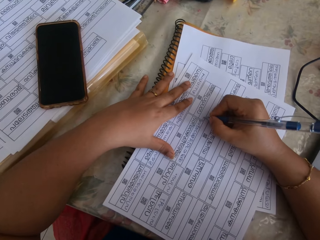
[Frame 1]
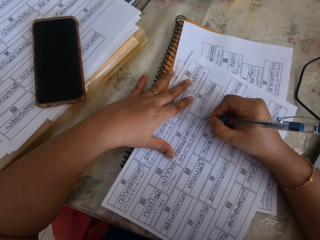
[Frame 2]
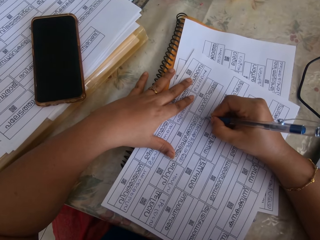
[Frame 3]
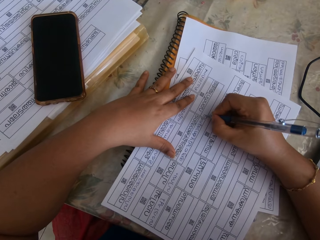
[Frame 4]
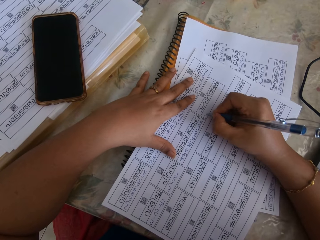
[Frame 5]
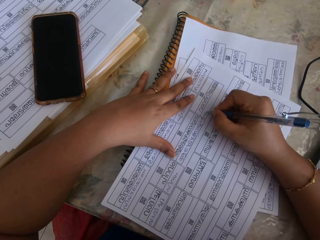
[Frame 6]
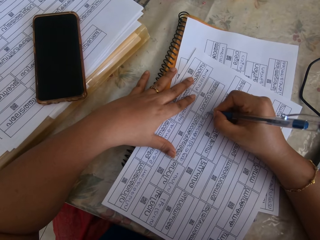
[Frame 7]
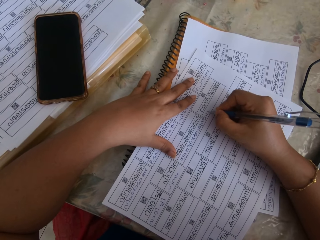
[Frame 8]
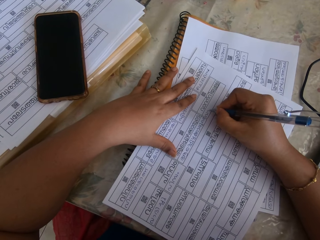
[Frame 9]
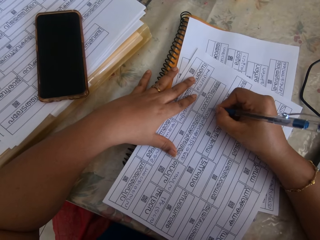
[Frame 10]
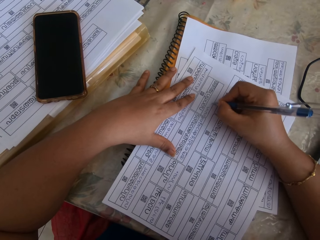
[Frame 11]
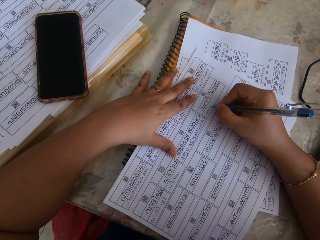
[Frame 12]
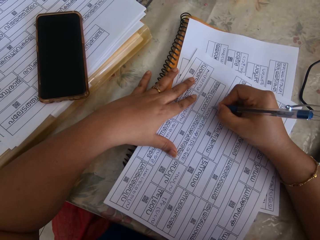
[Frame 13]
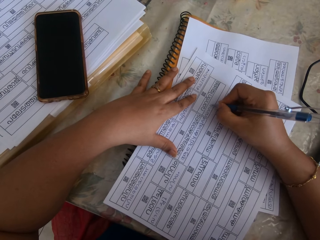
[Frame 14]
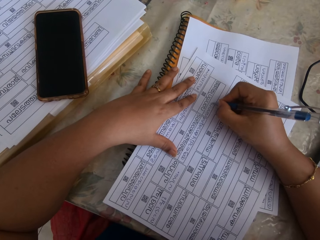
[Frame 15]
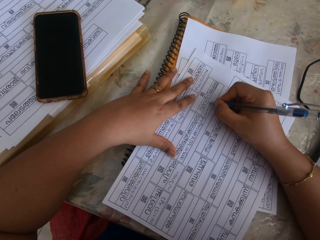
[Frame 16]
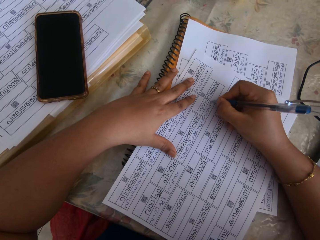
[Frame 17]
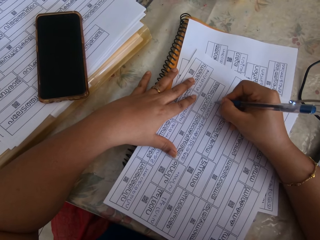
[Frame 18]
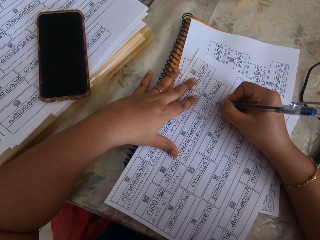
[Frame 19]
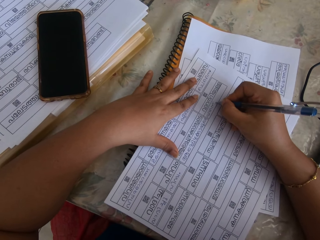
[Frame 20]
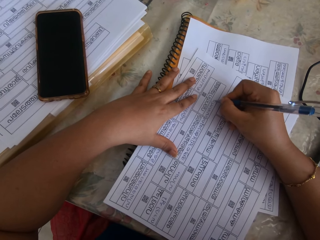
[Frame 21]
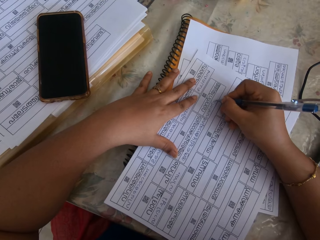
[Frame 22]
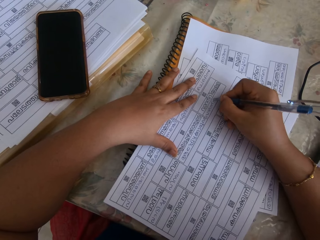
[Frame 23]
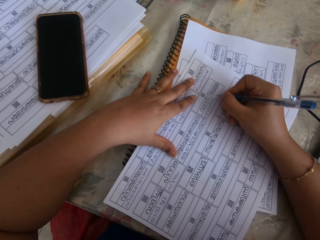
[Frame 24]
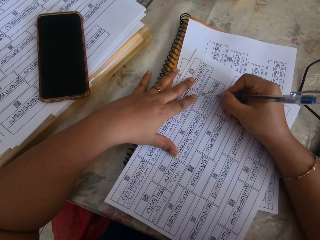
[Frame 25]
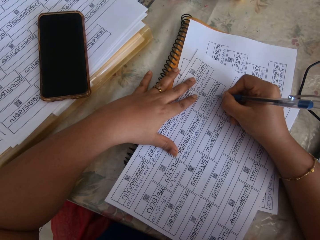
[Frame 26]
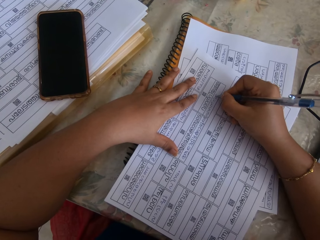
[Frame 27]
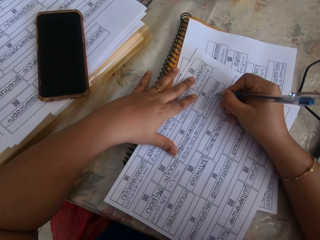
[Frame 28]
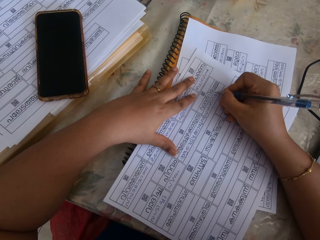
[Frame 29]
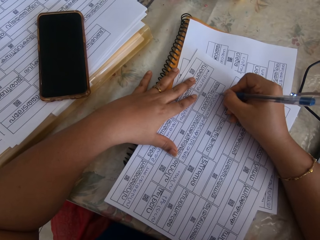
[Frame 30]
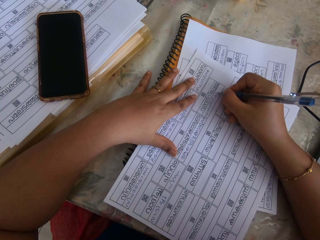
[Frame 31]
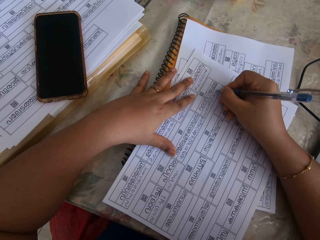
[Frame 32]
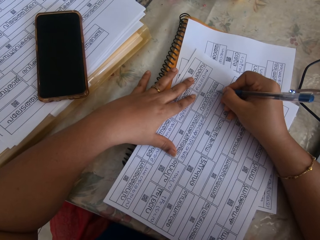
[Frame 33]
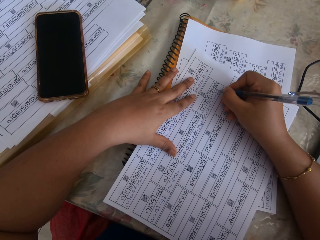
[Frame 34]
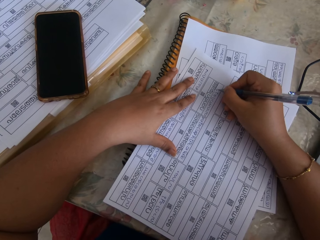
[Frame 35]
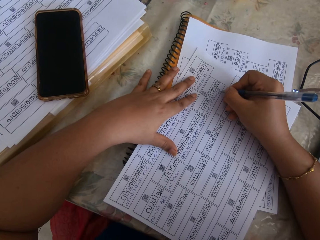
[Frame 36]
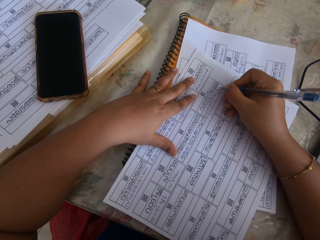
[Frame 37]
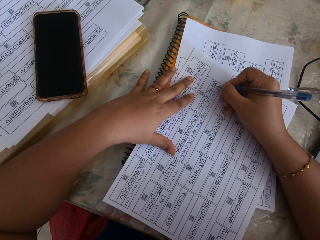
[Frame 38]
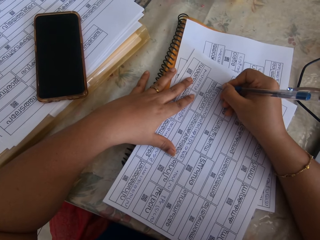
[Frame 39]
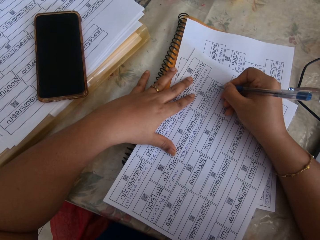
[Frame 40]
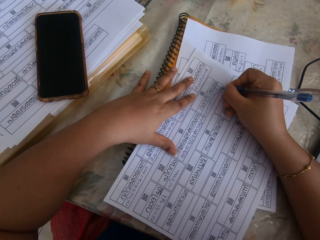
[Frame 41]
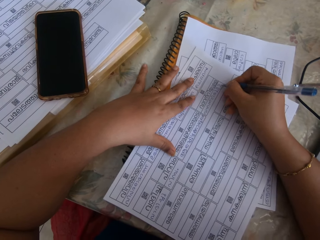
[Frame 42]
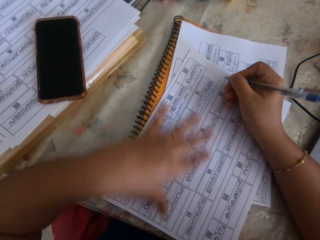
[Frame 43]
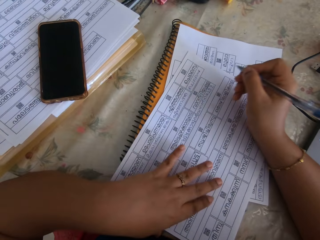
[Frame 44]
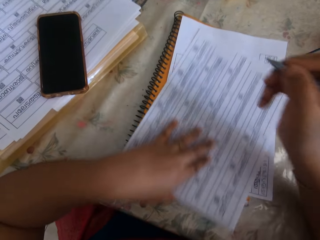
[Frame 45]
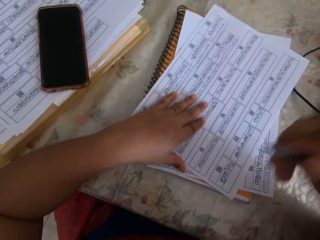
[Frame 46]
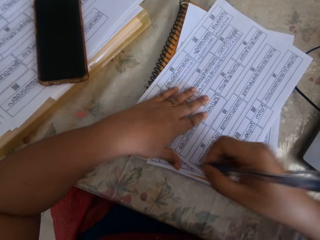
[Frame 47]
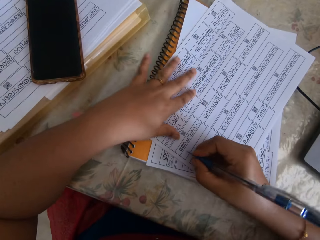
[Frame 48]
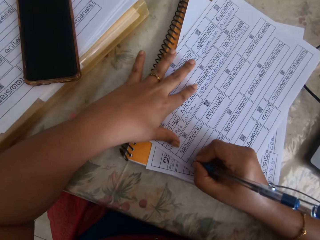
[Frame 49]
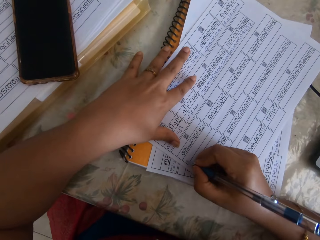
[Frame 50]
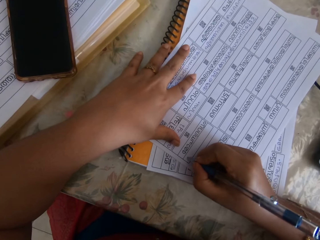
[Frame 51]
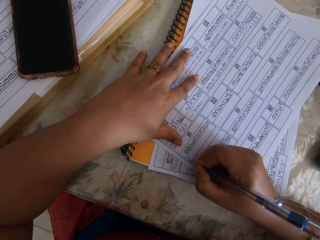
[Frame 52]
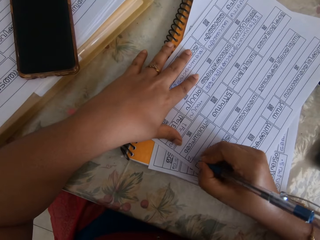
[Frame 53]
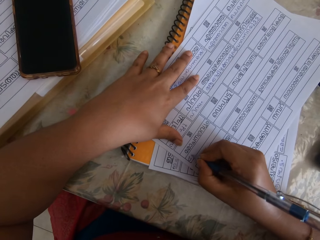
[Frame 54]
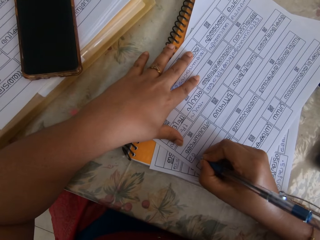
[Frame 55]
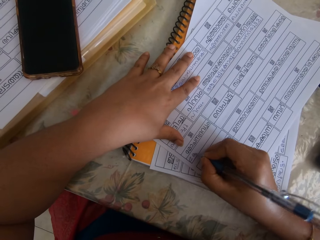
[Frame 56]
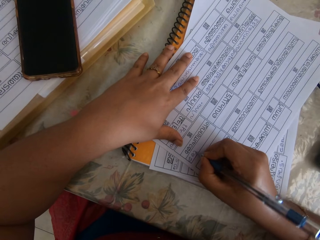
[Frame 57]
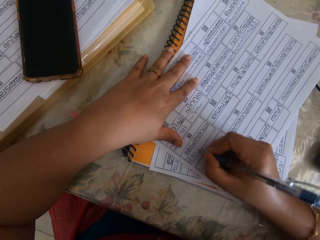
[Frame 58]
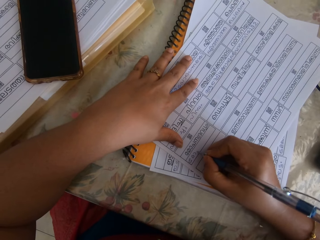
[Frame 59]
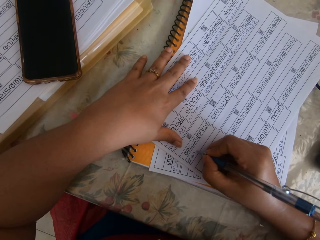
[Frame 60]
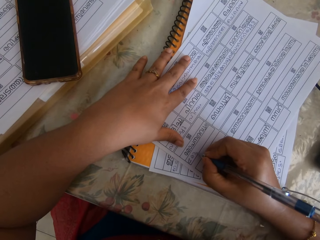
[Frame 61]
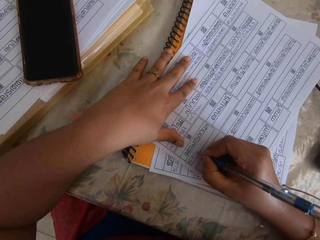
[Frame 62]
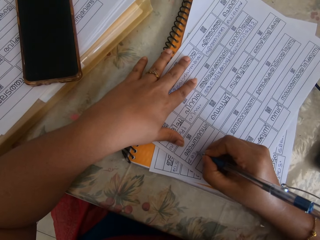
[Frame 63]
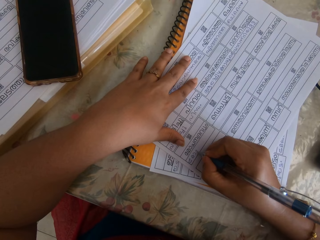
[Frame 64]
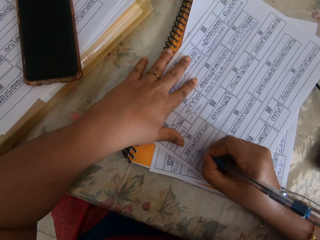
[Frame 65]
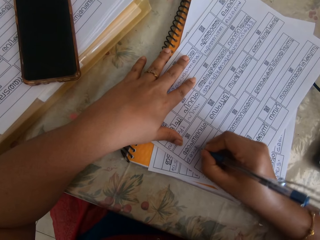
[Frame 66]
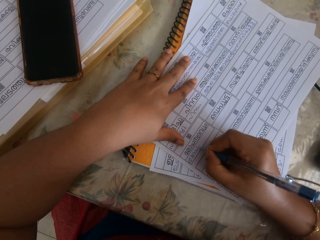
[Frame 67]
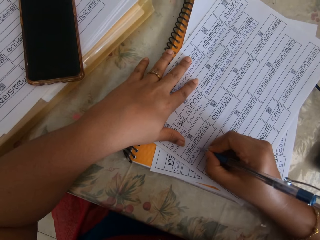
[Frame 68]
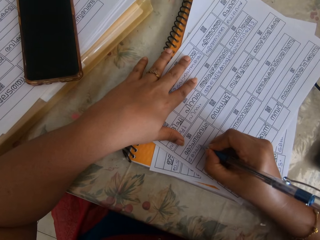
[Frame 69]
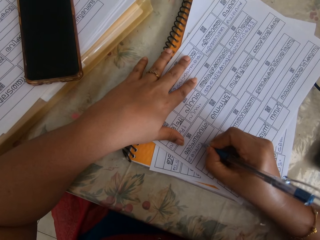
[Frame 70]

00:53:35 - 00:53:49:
The camera wearer writes on the paper on the book on the table with the pen in her right hand. She holds the pen. She moves the paper on the book on the table with her left hand. She writes on the paper on the book on the table with the pen in her right hand.

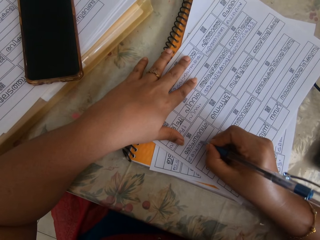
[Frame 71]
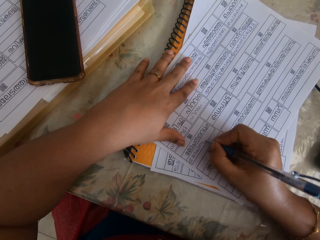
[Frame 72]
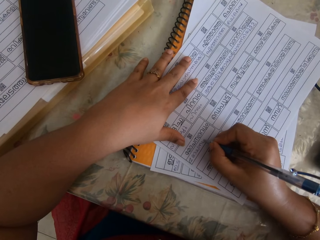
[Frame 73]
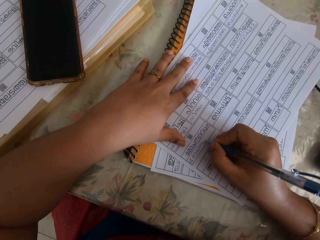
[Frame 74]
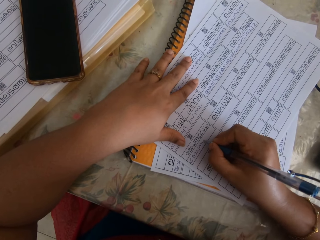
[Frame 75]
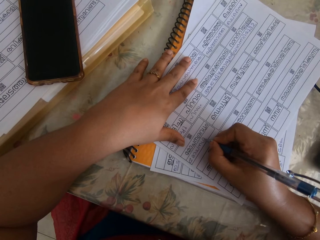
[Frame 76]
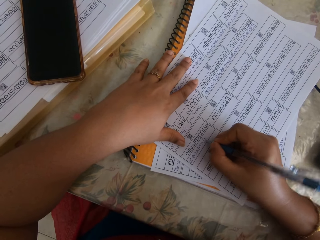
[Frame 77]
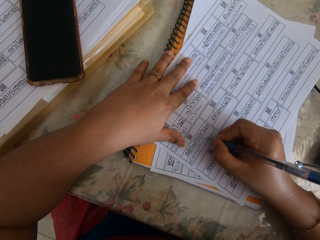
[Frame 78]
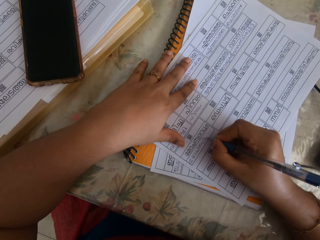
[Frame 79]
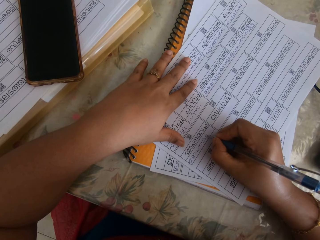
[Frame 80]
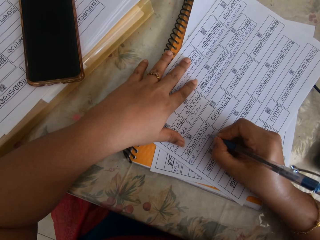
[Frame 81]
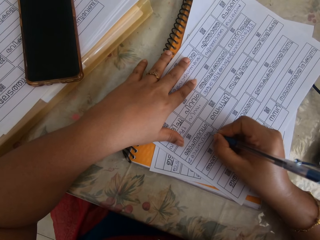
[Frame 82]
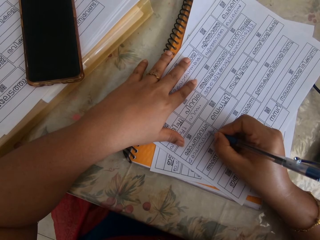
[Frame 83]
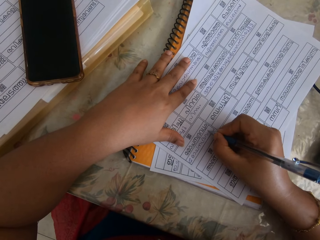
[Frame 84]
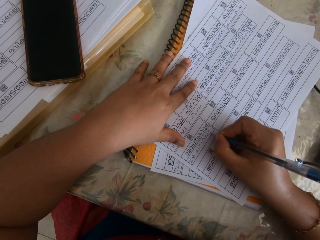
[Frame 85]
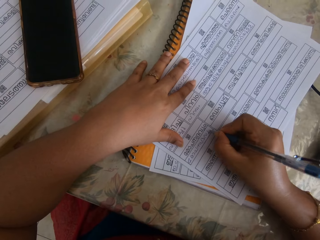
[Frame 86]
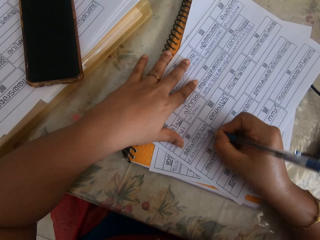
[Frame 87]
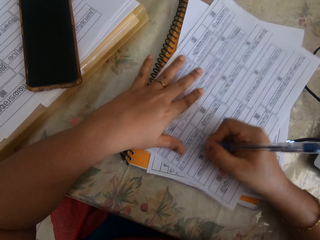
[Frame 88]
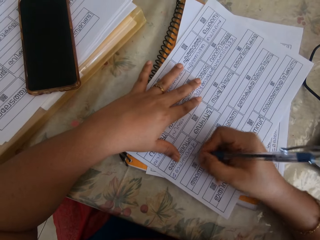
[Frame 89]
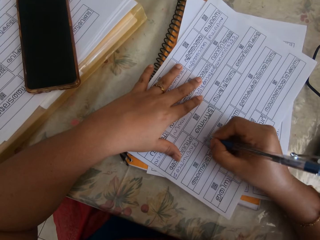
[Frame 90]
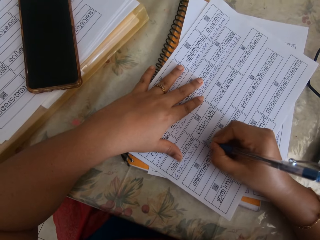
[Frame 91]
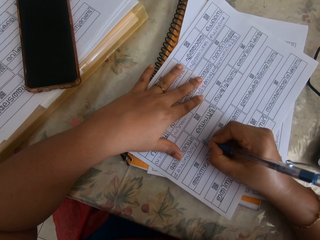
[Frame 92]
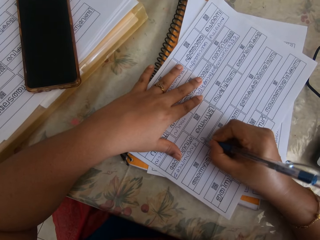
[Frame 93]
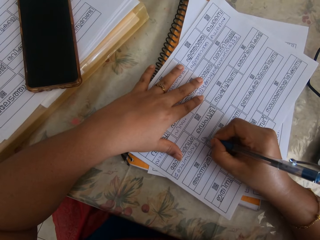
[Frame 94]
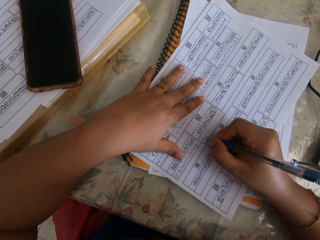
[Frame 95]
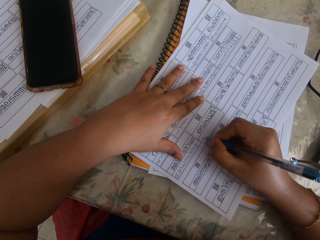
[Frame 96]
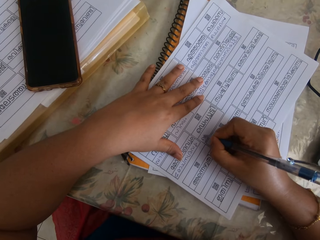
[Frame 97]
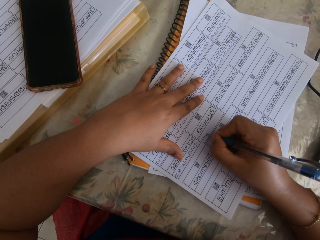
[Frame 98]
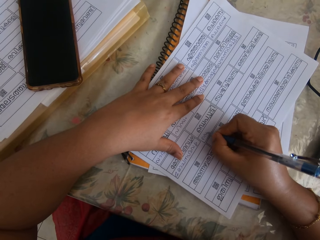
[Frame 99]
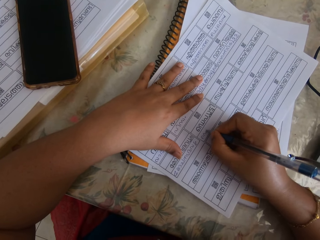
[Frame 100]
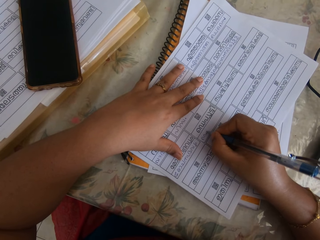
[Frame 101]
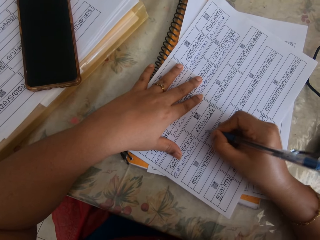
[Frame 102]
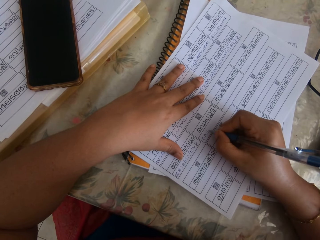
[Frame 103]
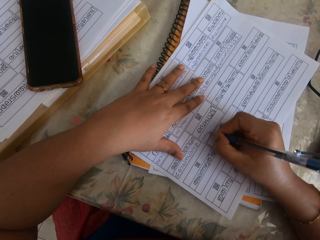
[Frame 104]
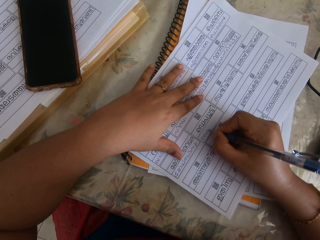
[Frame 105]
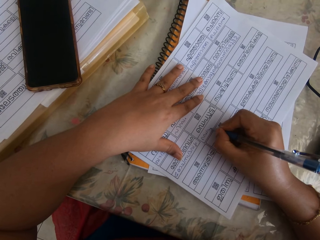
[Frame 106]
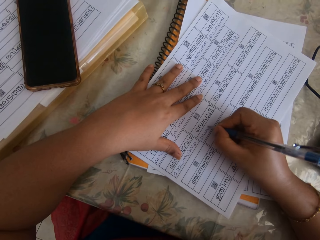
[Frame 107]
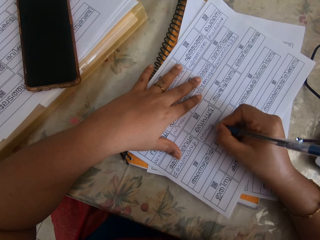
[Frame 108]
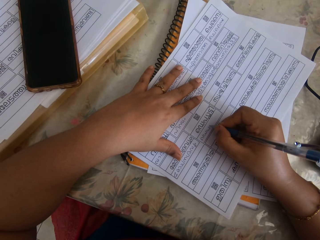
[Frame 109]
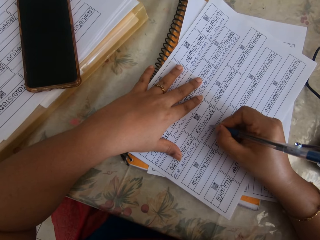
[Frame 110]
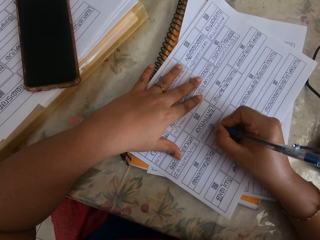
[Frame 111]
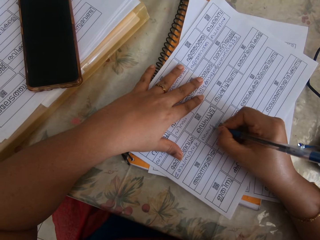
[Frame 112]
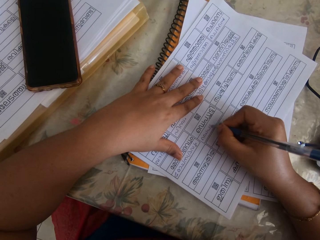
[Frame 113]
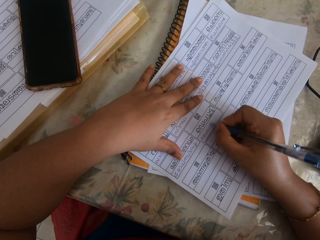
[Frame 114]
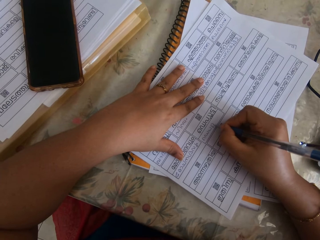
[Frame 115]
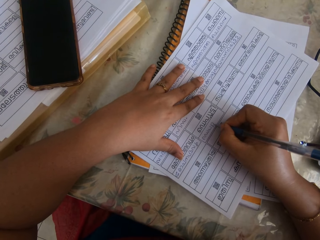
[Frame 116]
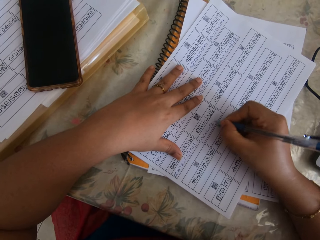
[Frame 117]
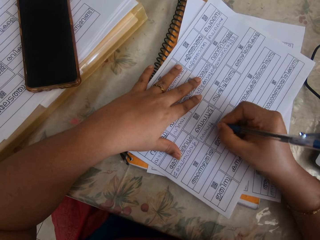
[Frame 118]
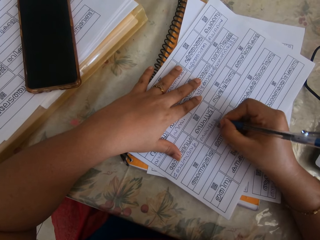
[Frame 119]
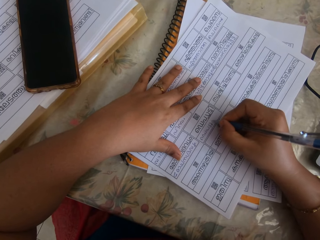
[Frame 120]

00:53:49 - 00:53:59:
The camera wearer moves the paper on the book on the table with her right hand. She writes on the paper on the book on the table with the pen in her right hand.
